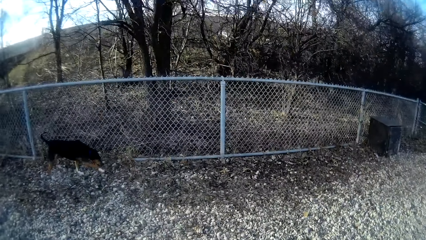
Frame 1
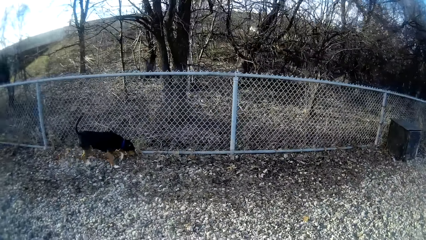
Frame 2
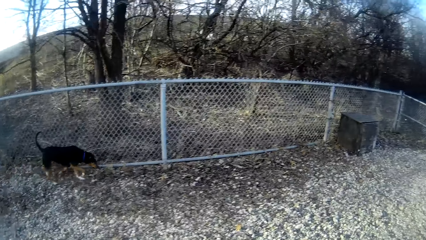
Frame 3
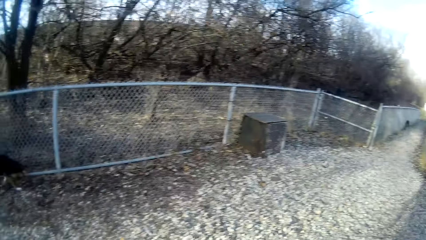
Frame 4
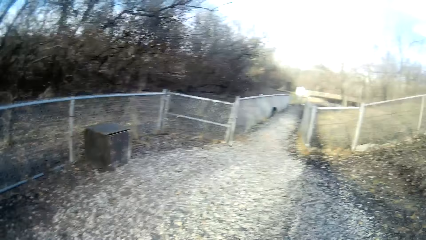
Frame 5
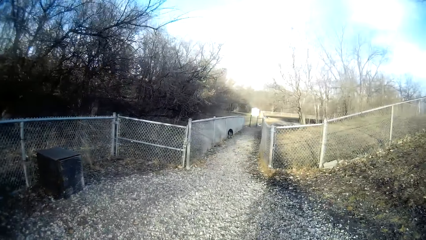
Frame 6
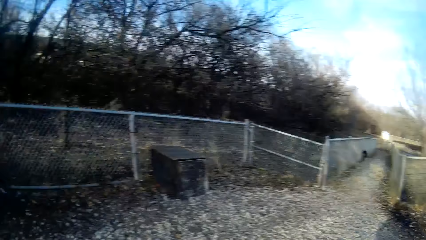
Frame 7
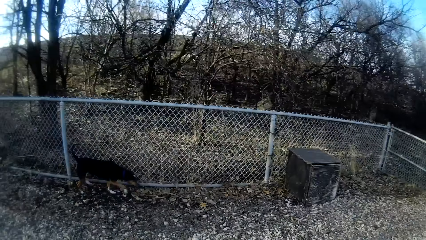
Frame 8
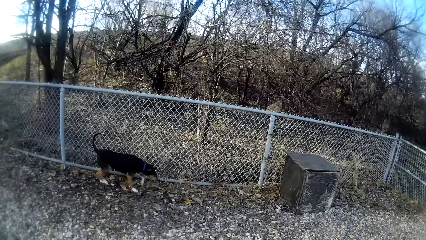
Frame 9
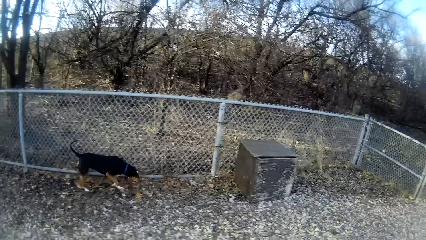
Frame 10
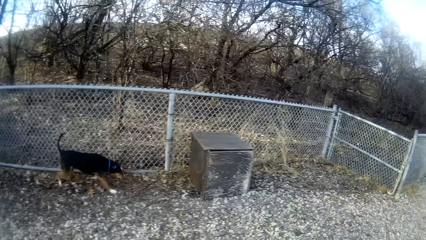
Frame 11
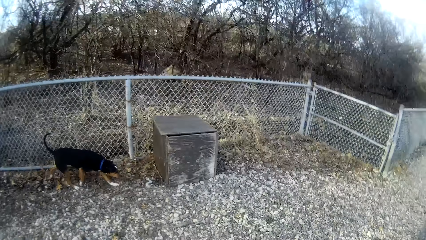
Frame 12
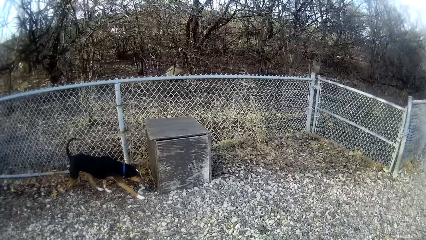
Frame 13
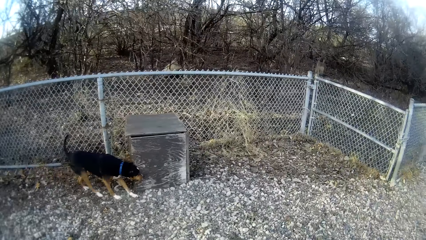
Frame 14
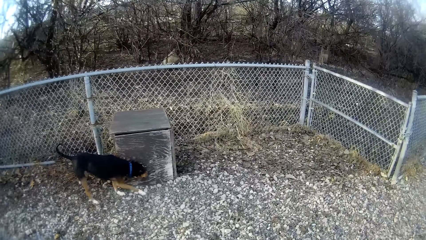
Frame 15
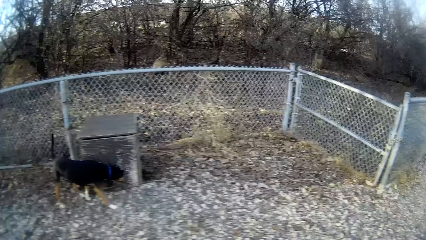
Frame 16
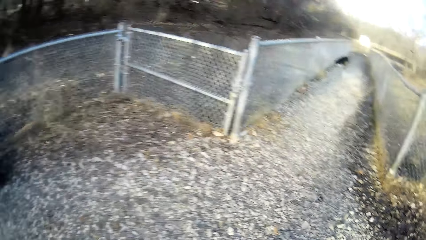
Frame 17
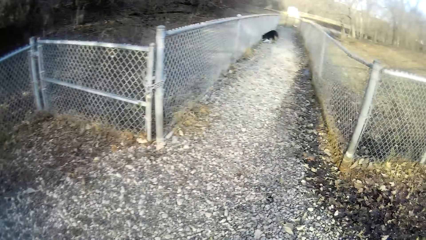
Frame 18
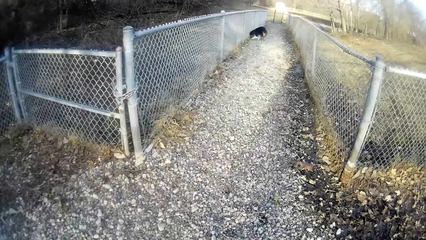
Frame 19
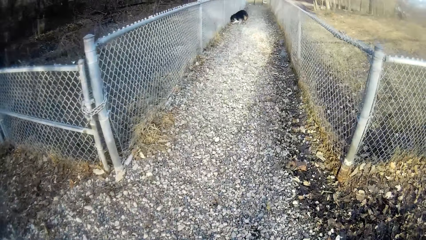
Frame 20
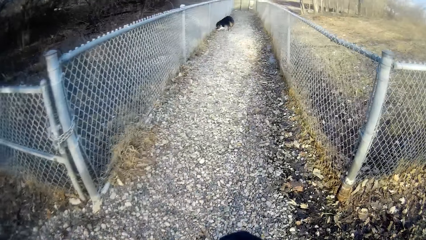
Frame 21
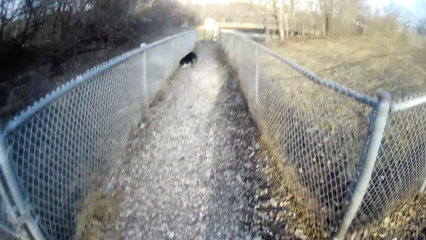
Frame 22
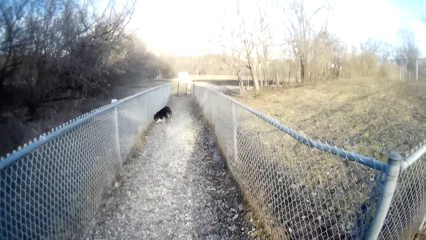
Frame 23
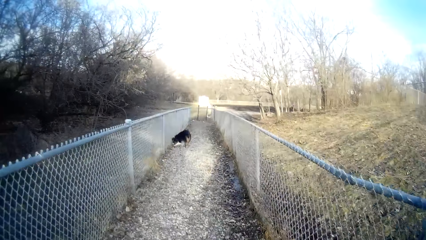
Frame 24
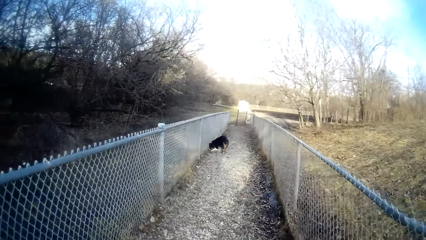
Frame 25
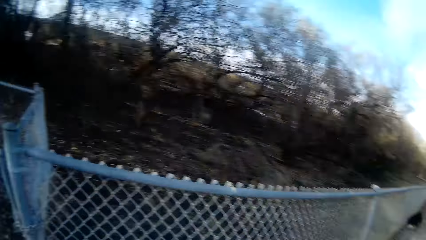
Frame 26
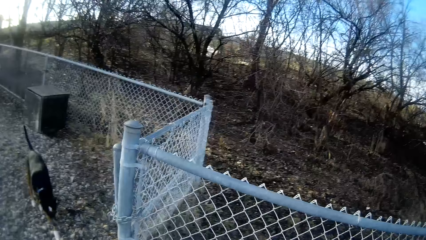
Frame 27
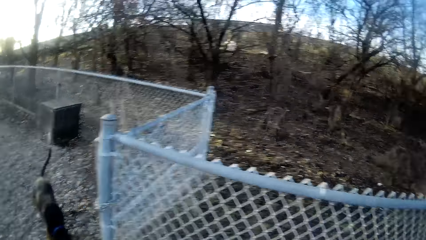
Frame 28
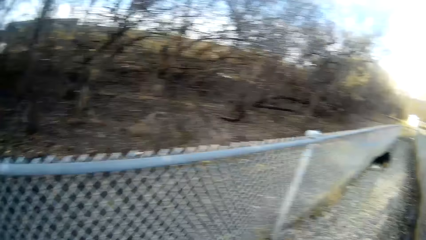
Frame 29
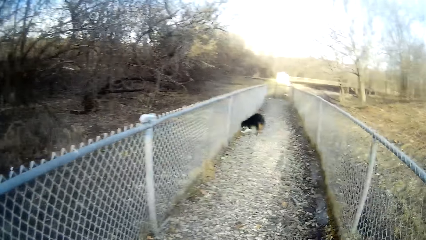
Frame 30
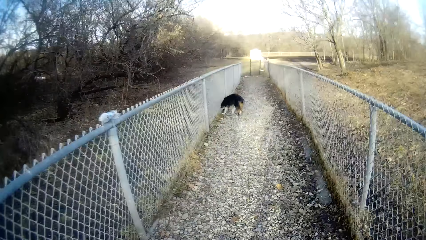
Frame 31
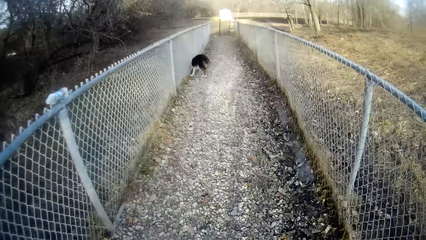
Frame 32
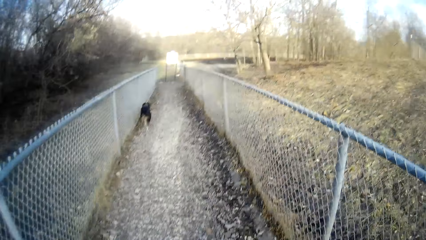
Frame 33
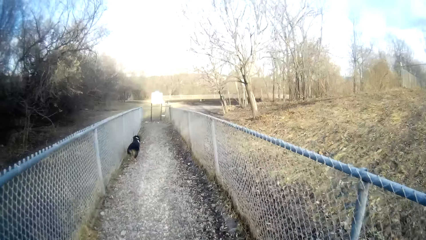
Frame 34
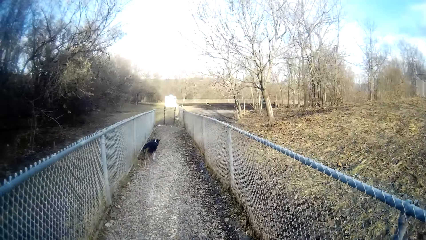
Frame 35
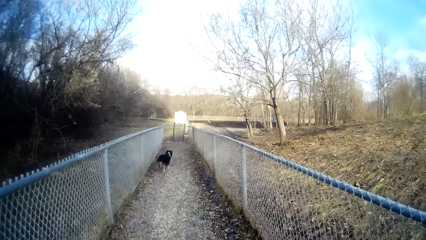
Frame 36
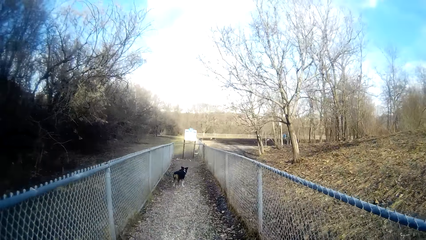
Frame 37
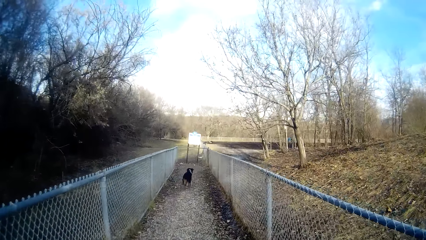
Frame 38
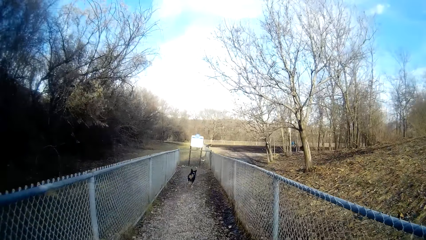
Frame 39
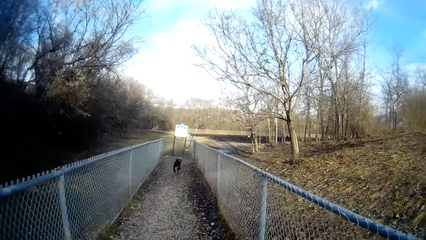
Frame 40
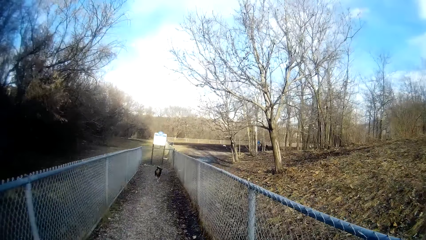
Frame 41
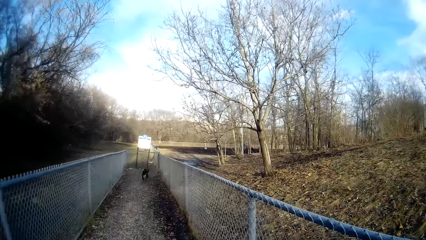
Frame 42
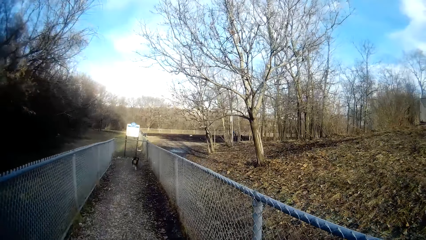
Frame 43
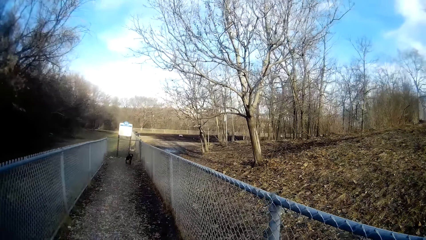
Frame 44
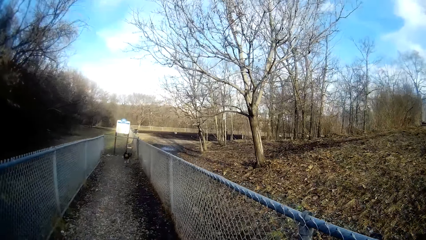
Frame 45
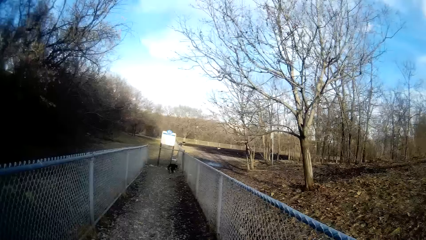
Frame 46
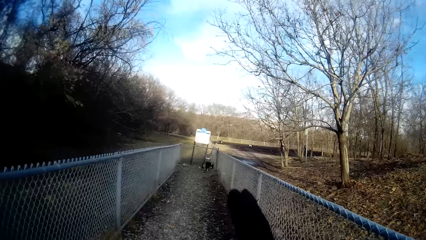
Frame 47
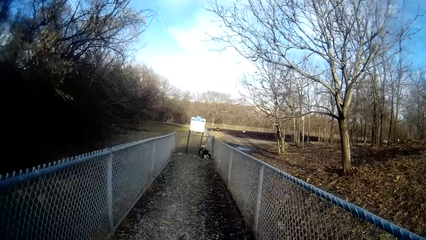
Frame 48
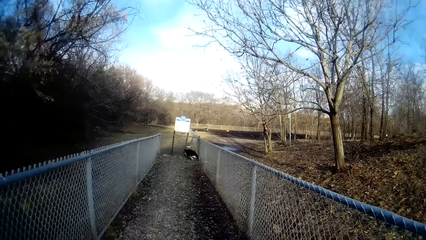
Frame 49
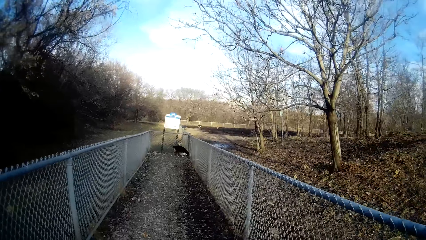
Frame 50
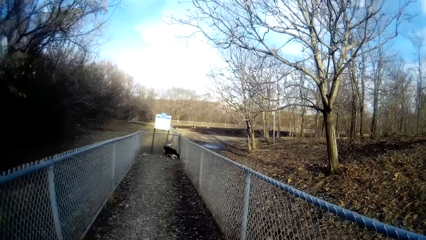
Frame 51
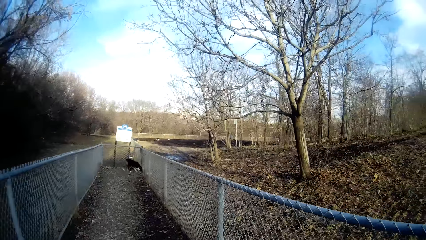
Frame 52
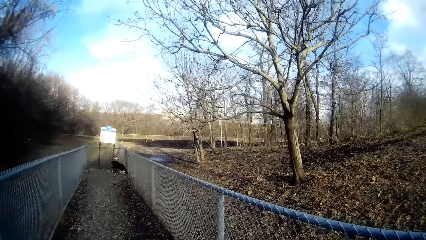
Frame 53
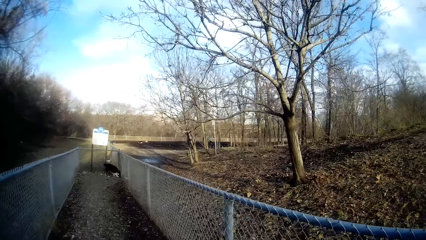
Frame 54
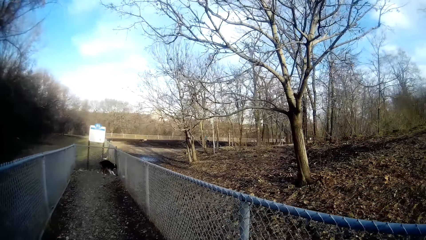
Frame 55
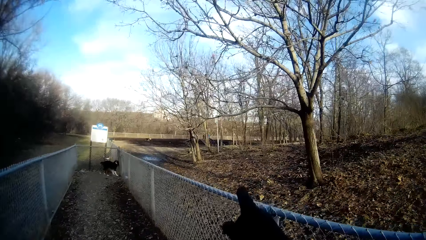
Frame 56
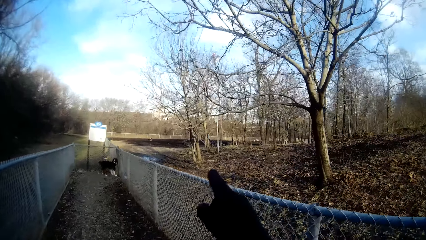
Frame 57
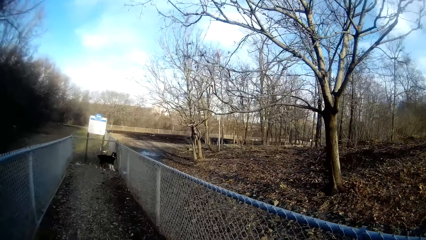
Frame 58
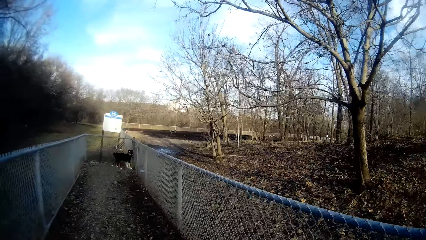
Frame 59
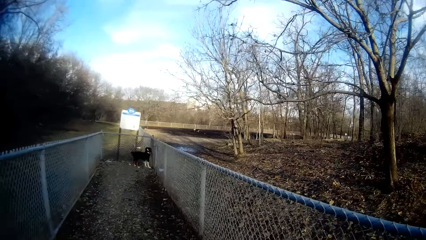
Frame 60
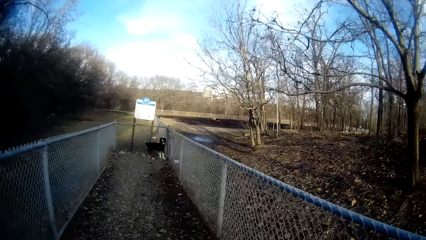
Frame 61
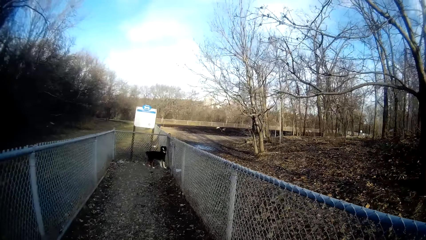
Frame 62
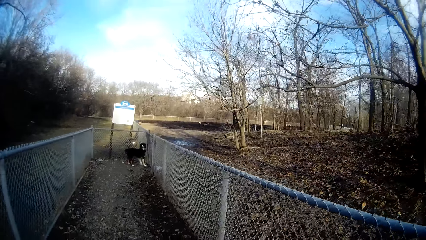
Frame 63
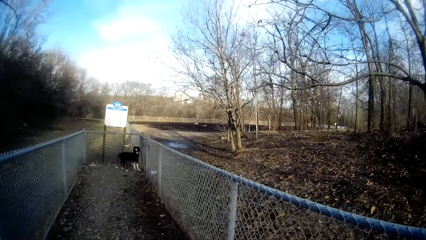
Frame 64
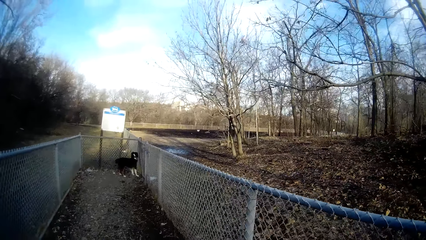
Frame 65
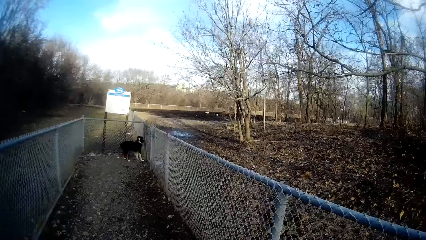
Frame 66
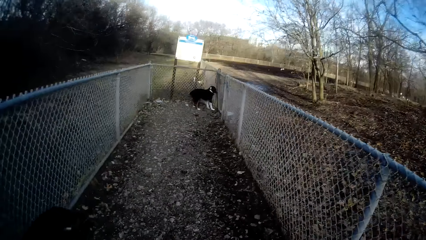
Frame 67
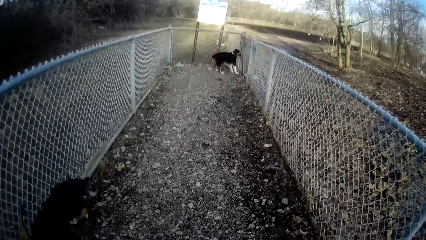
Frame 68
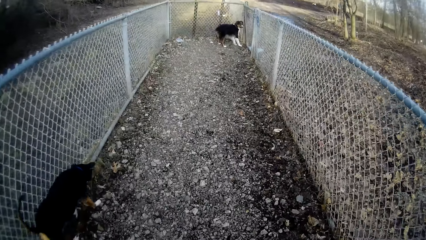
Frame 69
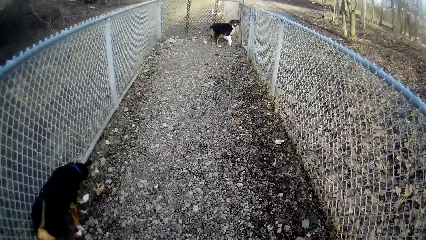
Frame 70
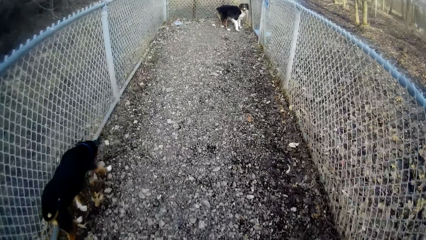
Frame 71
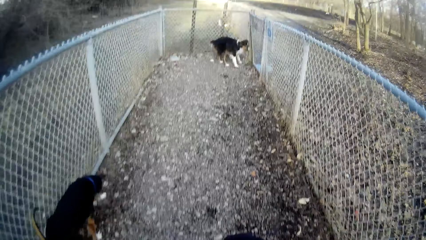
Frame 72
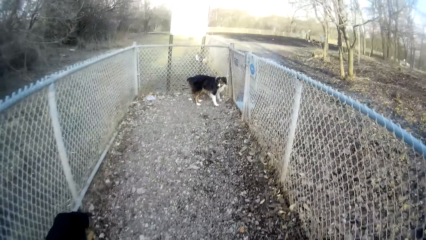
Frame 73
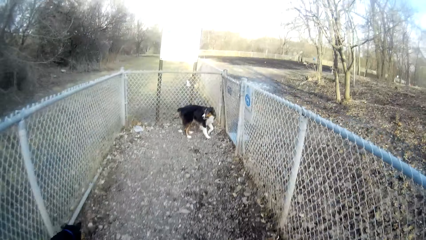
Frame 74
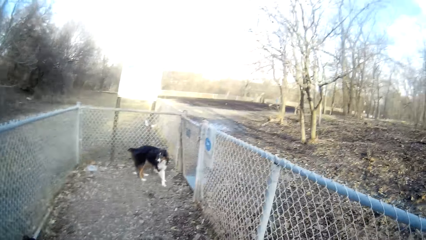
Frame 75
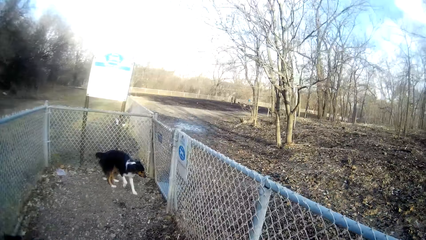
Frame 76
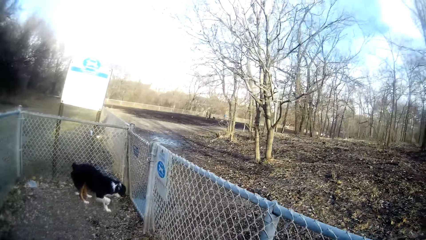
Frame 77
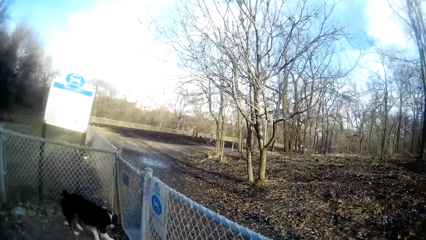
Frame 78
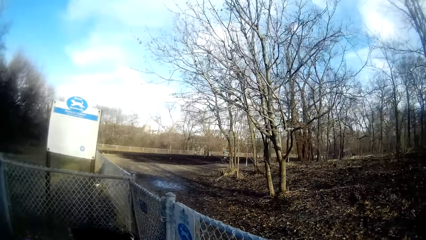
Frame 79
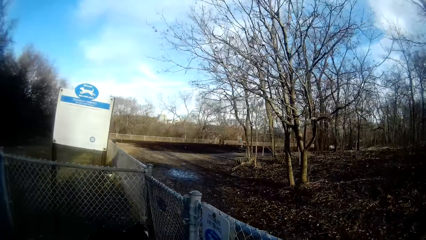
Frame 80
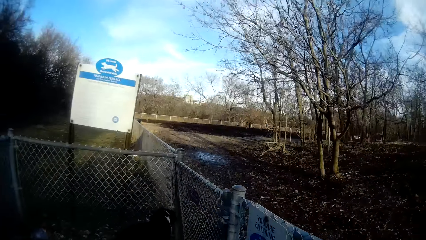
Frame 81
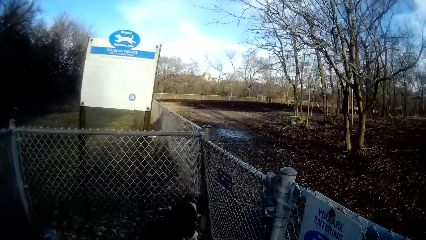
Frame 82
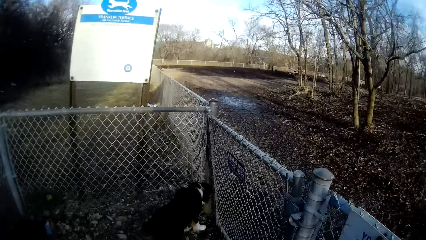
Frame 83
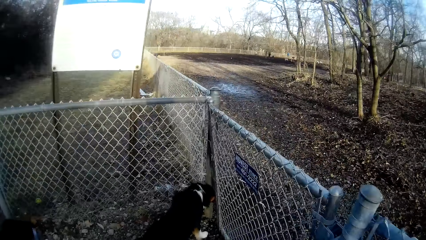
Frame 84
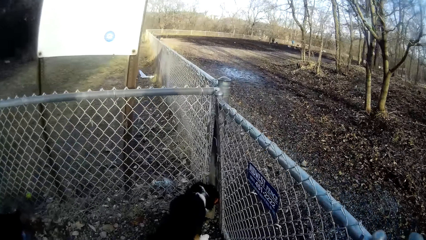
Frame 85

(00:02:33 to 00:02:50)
The camera wearer looks at the dog. A dog walks towards the field. Another dog runs towards the field. The camera wearer walks towards the dog.
